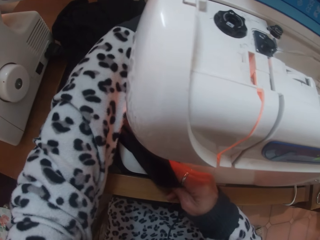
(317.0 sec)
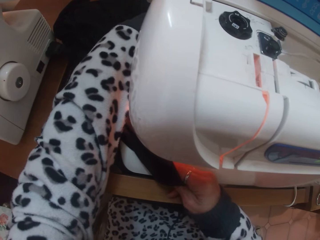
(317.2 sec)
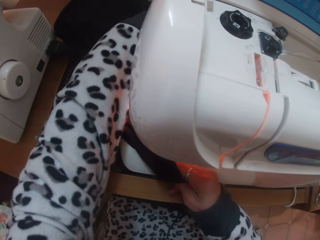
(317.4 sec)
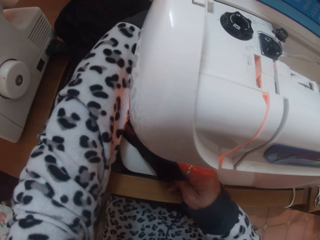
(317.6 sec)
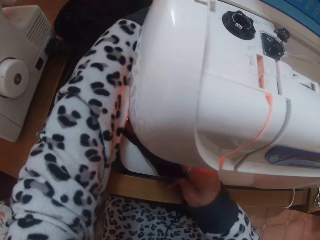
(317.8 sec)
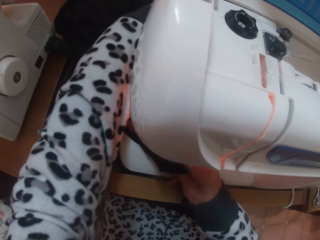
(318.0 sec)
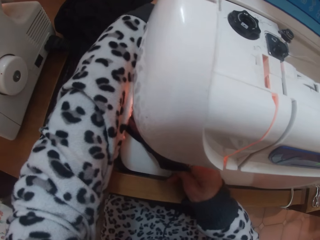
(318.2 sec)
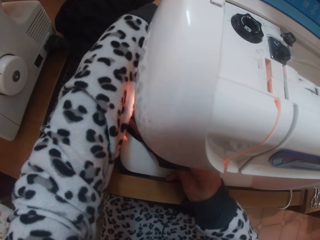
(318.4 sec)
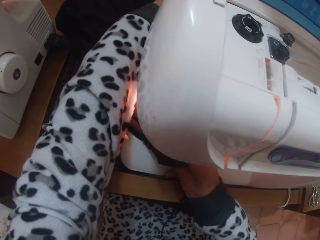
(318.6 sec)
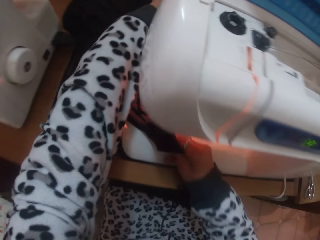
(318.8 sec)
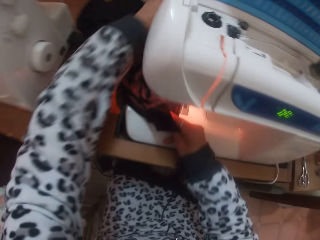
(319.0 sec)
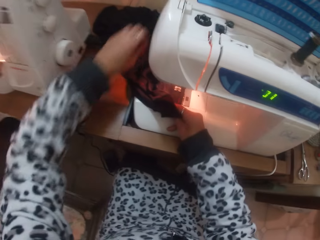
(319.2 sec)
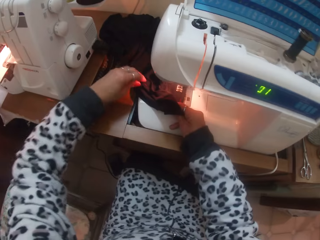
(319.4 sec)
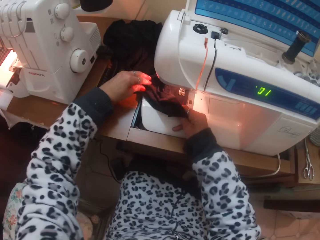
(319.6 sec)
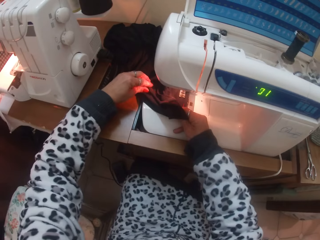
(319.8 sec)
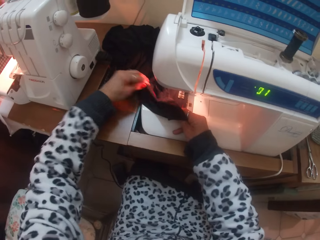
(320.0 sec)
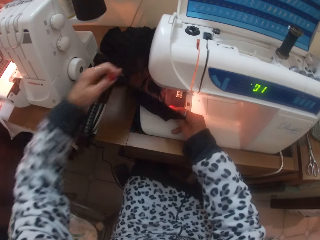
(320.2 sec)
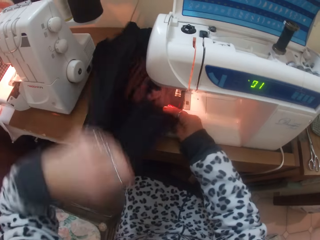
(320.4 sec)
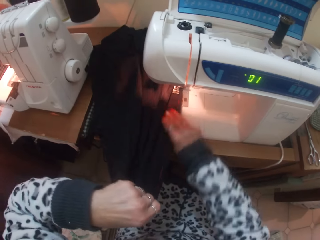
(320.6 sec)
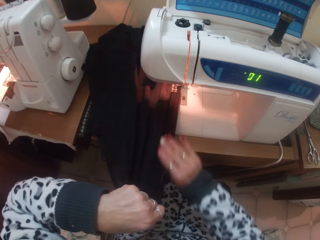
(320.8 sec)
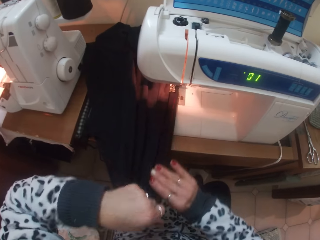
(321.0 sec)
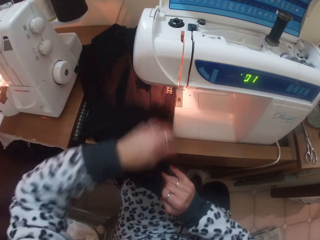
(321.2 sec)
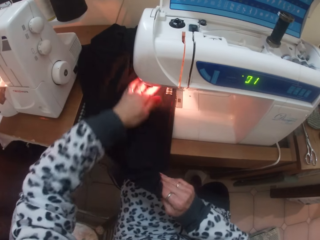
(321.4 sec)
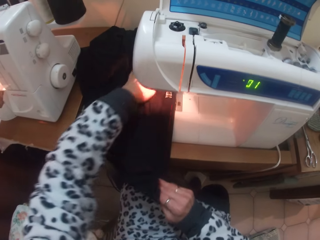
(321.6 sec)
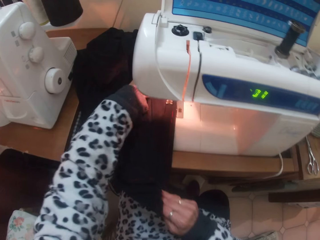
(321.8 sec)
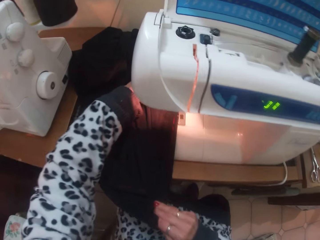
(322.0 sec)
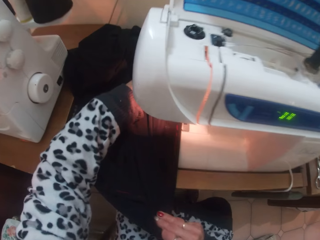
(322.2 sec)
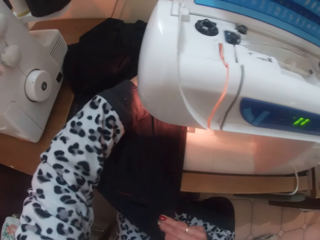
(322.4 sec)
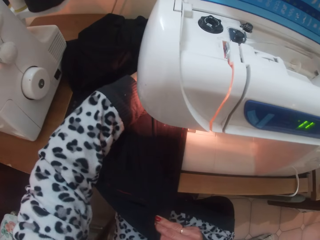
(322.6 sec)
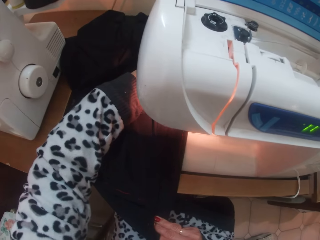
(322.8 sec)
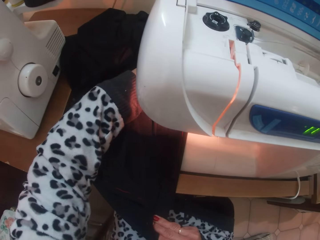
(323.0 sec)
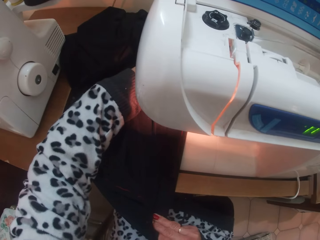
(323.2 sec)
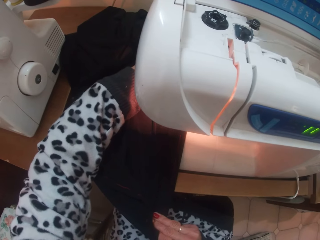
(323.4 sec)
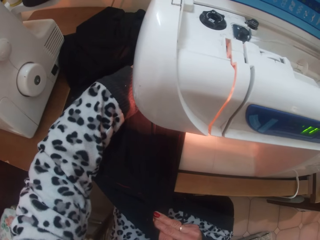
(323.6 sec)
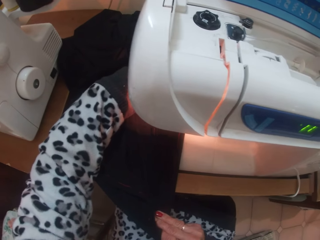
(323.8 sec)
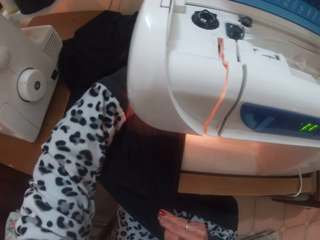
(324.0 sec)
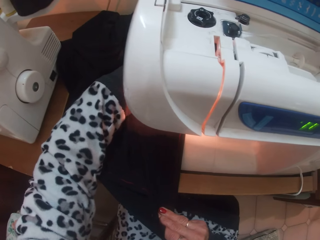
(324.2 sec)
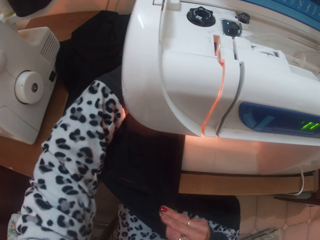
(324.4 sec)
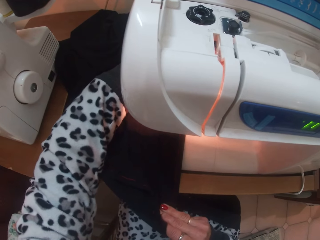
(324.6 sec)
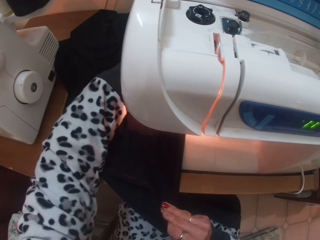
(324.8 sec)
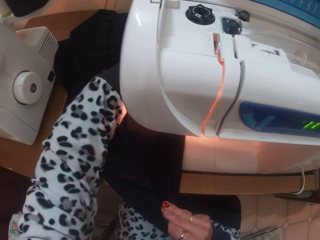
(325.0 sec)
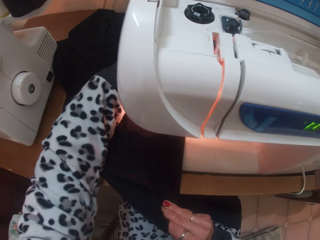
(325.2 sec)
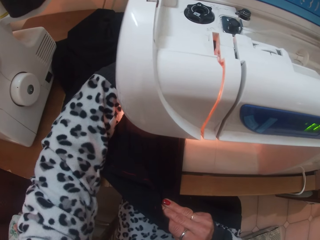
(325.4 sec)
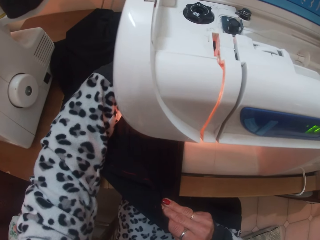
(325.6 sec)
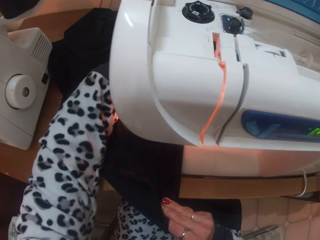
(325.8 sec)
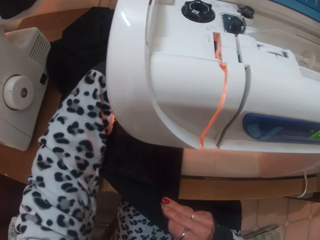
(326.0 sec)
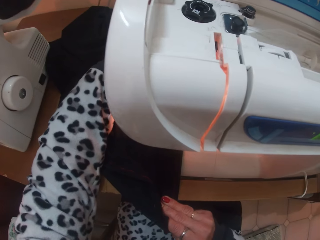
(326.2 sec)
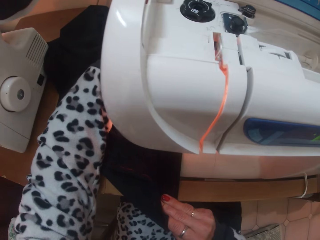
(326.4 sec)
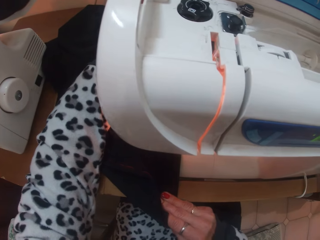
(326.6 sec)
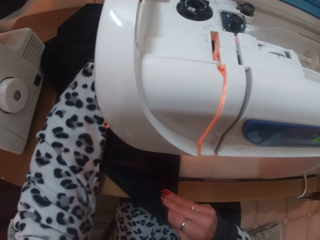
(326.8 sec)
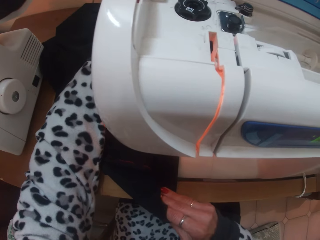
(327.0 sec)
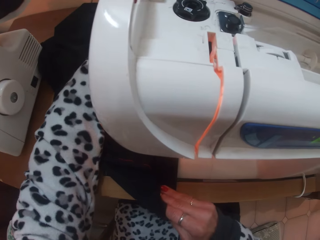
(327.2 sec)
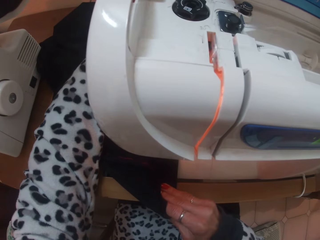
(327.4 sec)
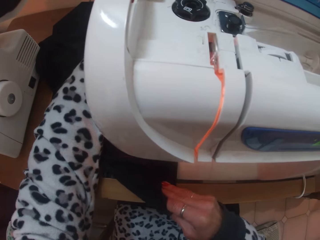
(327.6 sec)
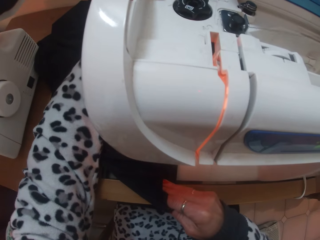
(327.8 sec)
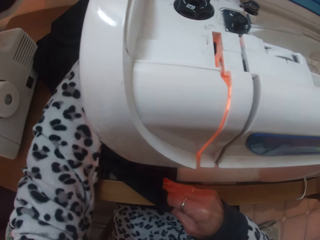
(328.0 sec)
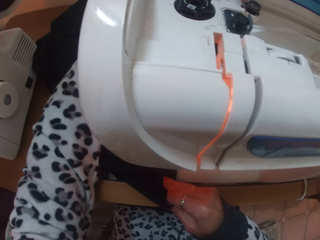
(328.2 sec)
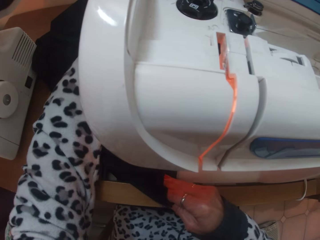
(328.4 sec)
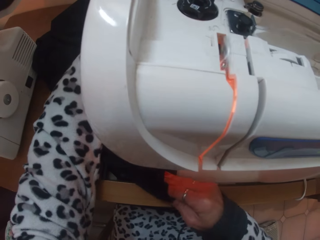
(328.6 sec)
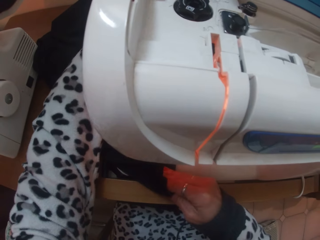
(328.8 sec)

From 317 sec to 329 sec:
The camera wearer straightens the cloth. She adjusts the cloth under the presser foot with her hands. She sews the cloth with the sewing machine.

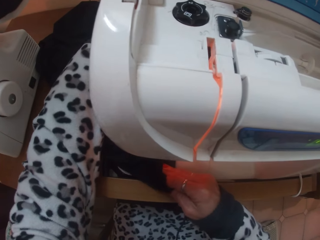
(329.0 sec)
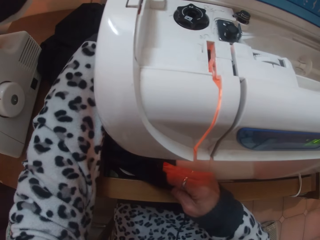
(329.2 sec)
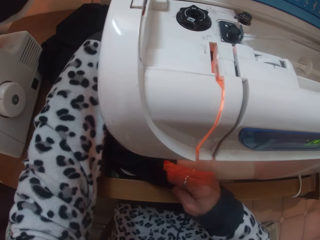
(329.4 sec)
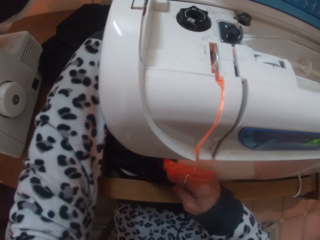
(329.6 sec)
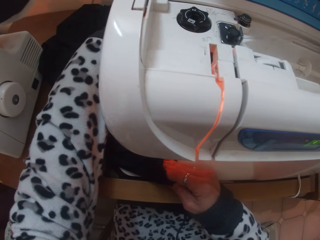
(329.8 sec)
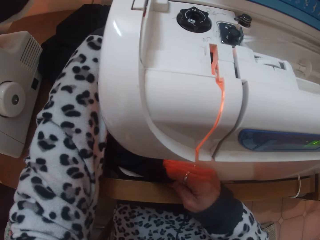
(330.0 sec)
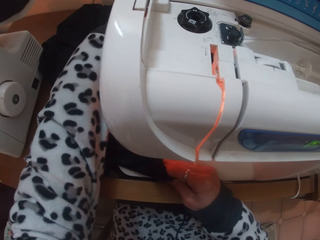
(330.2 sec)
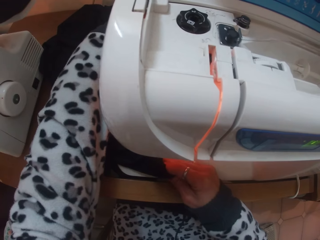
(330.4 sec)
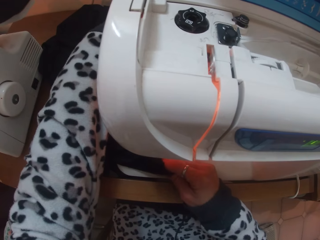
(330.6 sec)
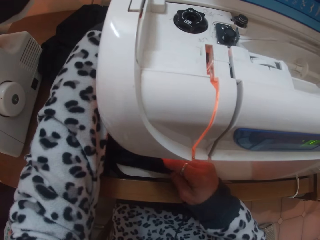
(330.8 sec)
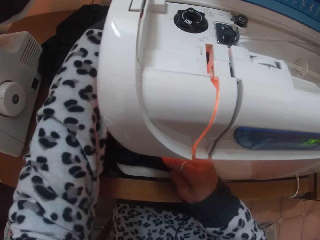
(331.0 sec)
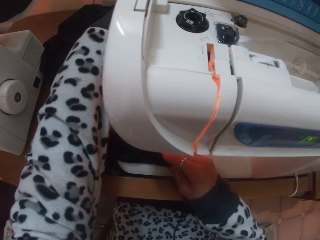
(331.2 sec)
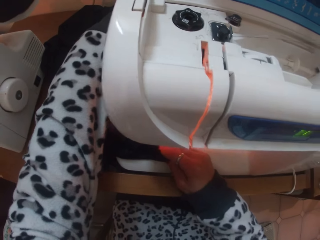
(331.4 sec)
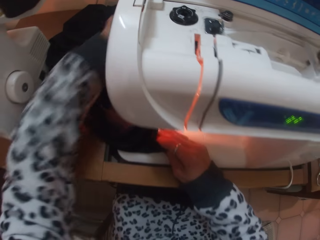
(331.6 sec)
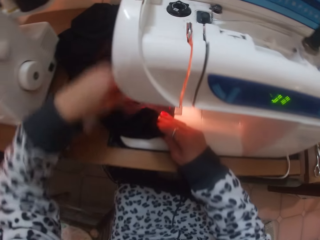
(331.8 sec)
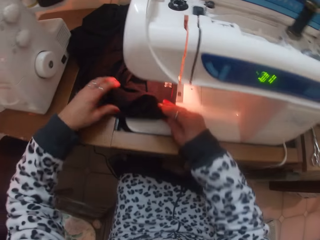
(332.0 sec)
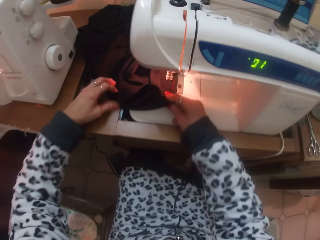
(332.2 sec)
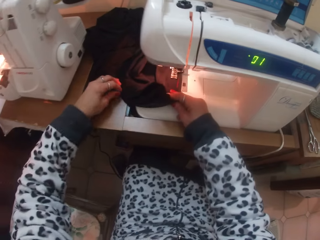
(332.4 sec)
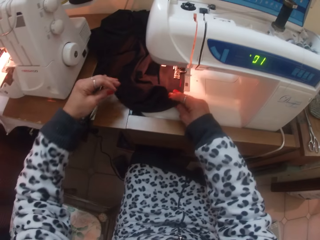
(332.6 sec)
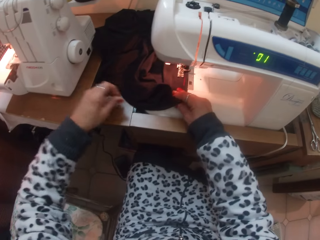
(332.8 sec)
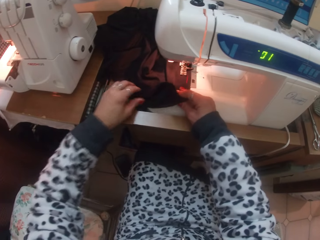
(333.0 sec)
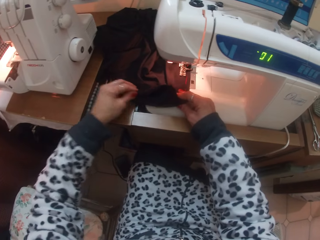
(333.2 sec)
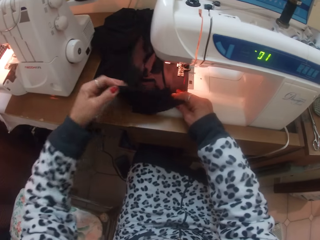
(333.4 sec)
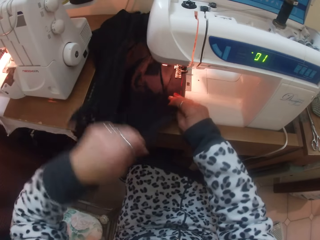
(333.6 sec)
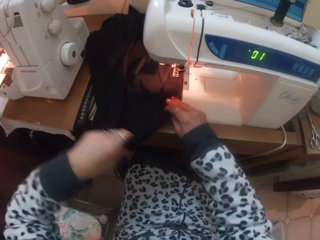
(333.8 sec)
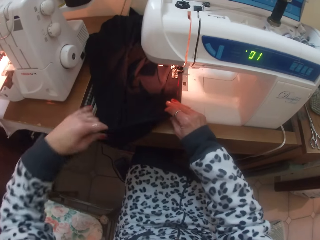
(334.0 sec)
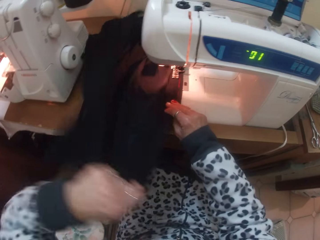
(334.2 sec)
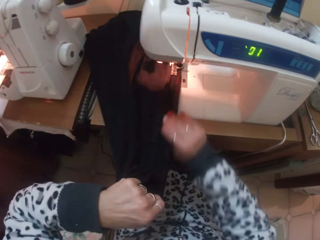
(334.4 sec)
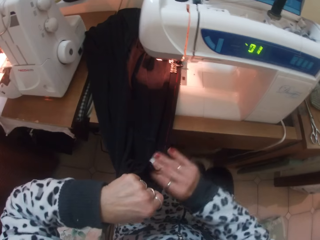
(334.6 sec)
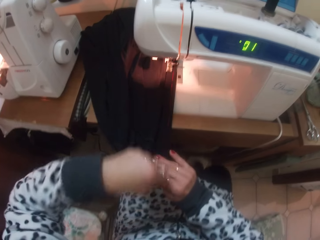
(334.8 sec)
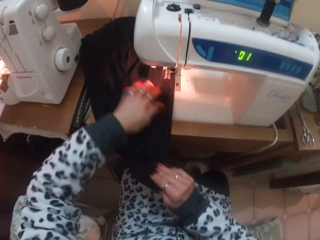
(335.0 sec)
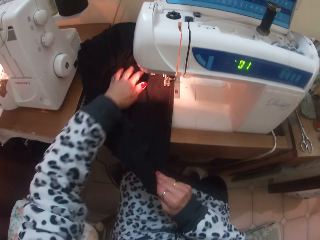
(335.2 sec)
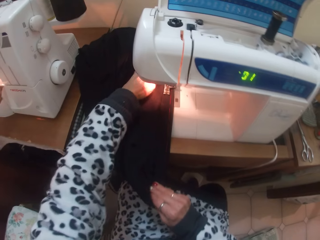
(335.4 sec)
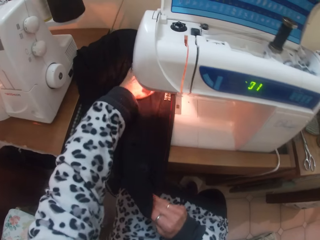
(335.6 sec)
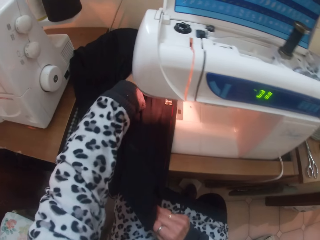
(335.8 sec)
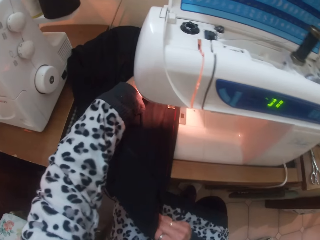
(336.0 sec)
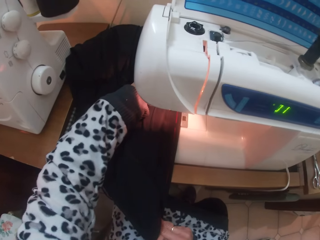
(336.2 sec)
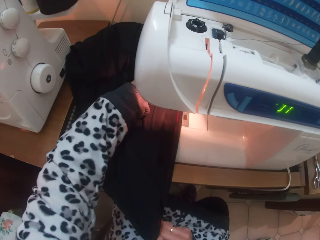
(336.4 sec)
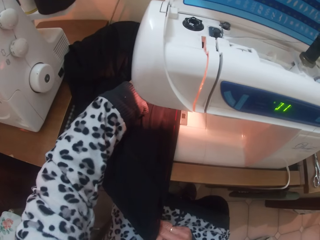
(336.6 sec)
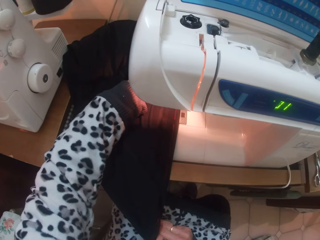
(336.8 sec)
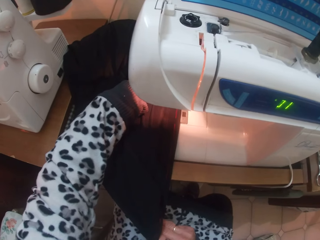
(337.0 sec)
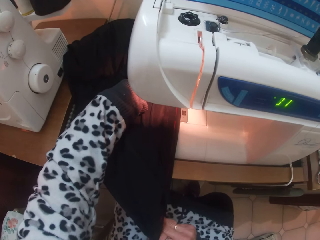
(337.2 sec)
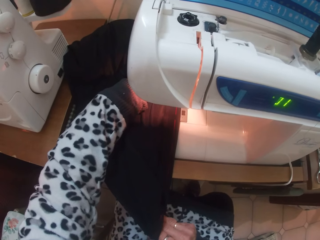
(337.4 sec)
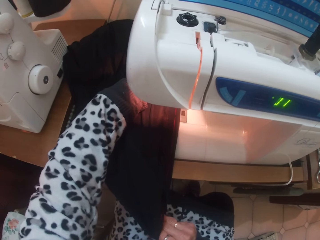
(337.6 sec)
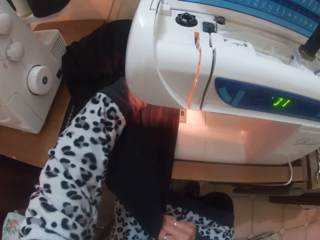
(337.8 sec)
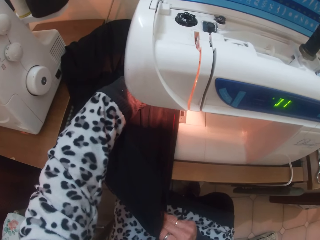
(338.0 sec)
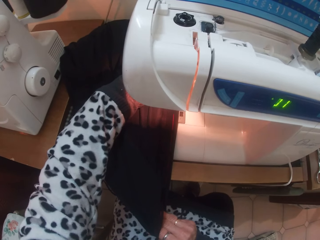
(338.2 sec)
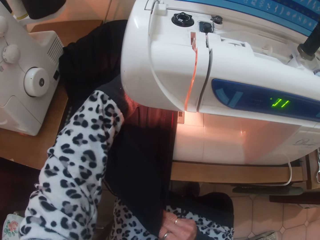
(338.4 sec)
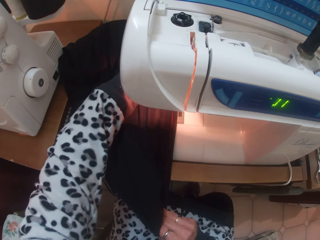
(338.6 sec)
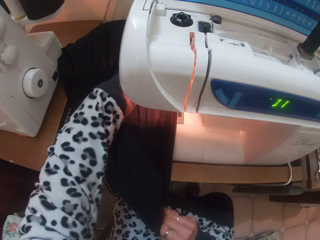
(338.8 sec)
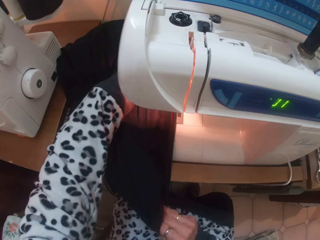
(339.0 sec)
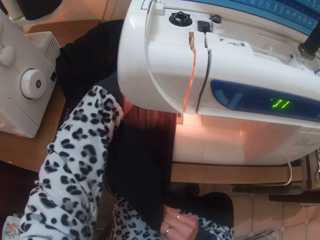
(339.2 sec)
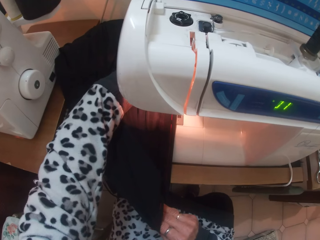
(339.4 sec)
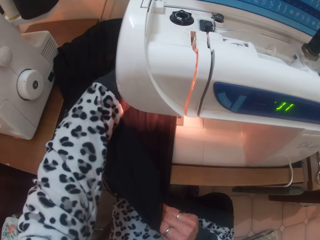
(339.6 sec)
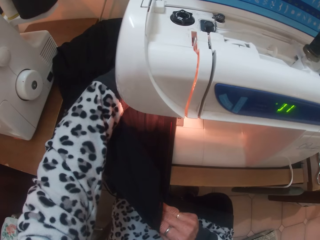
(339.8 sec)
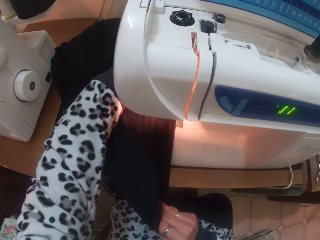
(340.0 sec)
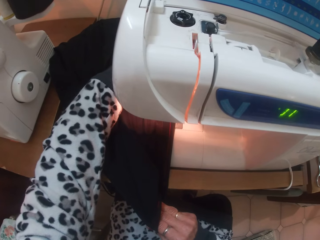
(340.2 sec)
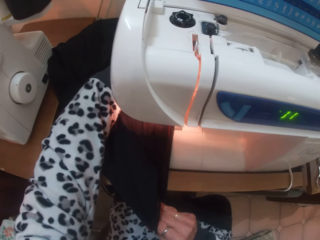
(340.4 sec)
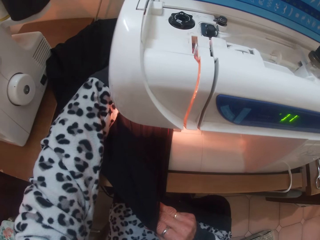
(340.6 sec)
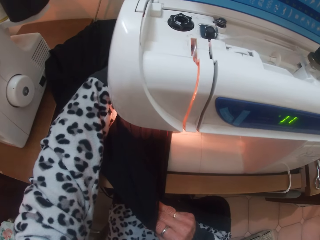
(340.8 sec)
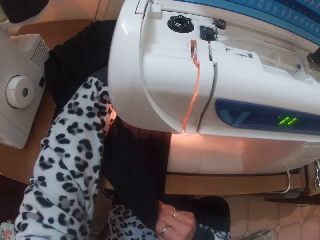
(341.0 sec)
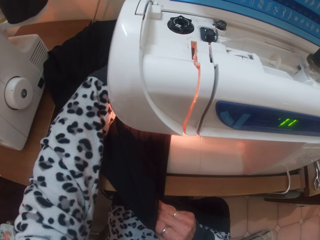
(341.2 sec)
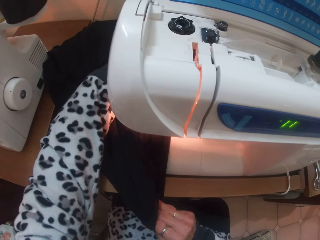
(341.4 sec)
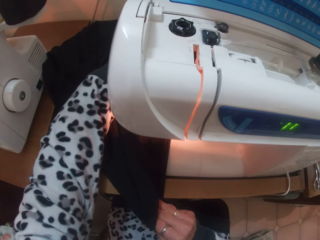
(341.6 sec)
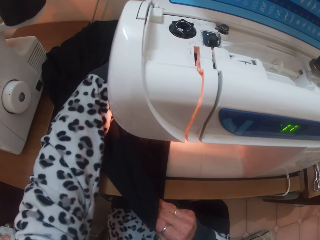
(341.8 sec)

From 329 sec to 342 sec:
The camera wearer straightens the cloth. She adjusts the cloth under the presser foot with her hands. She sews the cloth with the sewing machine.
